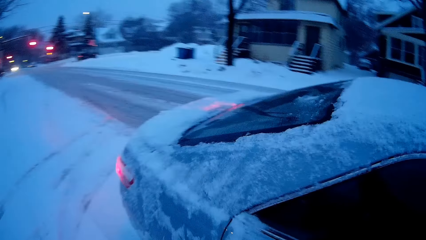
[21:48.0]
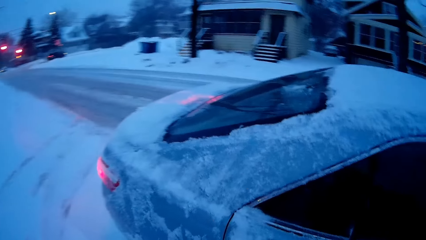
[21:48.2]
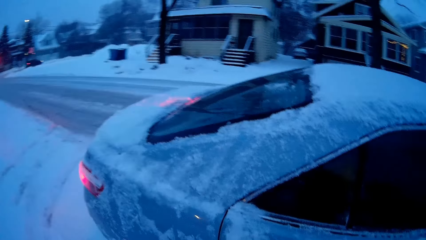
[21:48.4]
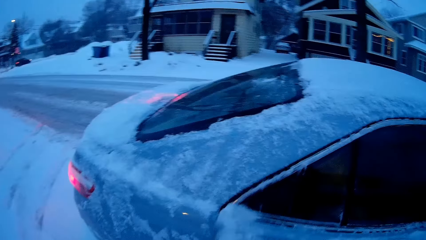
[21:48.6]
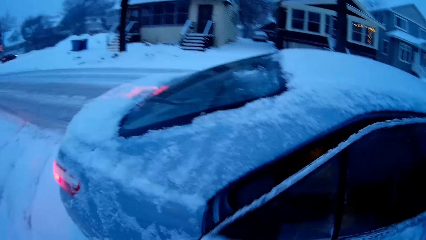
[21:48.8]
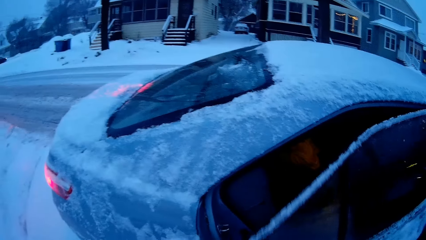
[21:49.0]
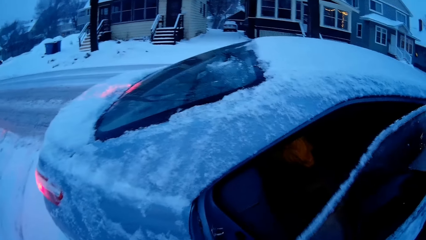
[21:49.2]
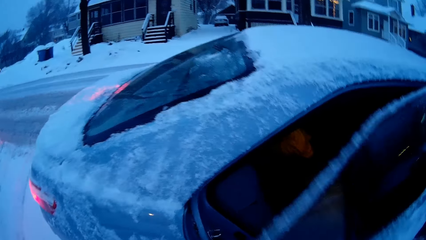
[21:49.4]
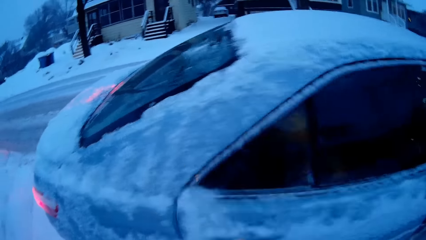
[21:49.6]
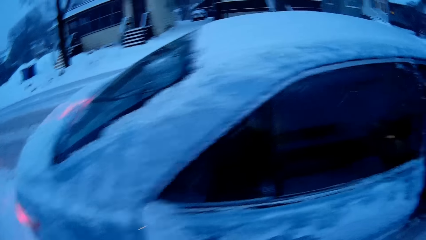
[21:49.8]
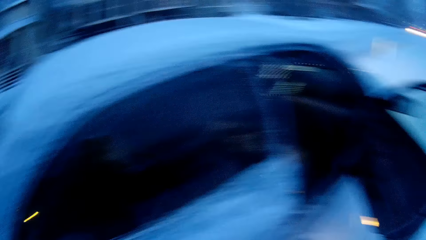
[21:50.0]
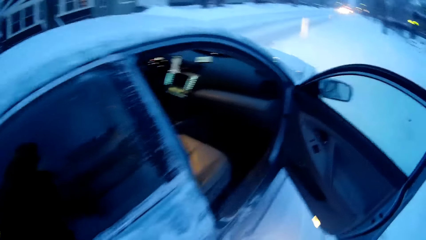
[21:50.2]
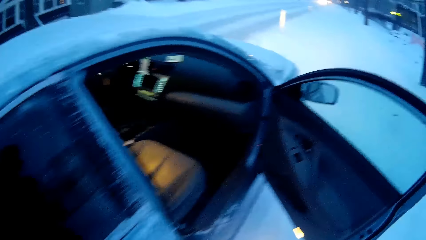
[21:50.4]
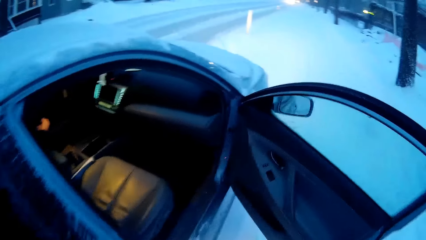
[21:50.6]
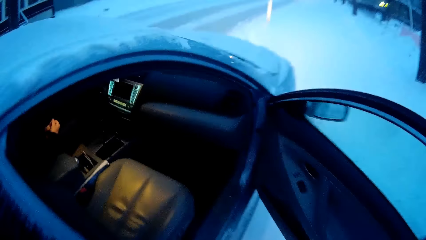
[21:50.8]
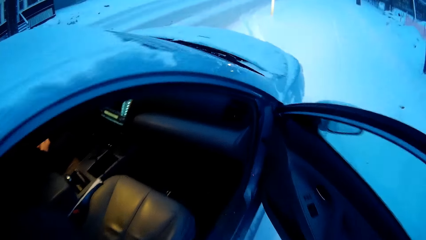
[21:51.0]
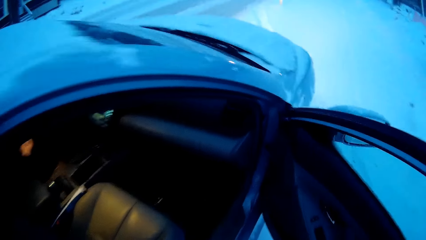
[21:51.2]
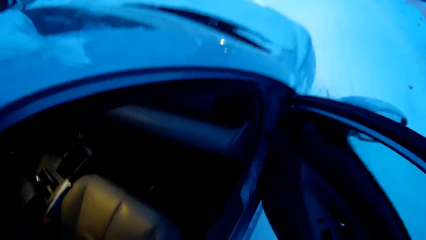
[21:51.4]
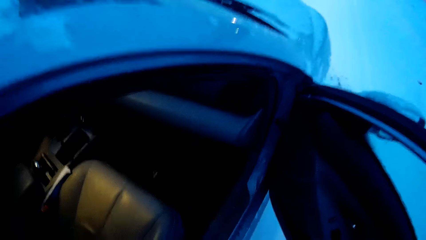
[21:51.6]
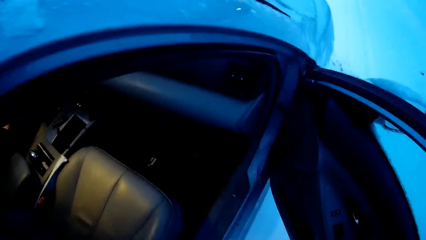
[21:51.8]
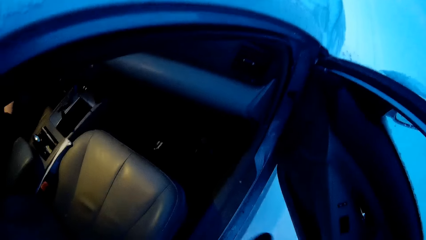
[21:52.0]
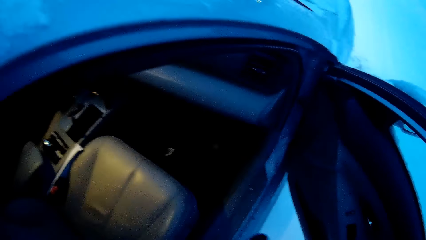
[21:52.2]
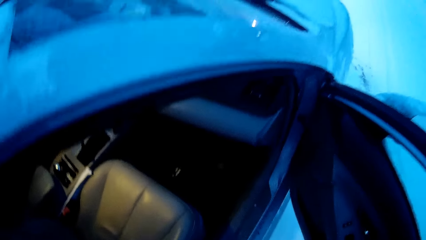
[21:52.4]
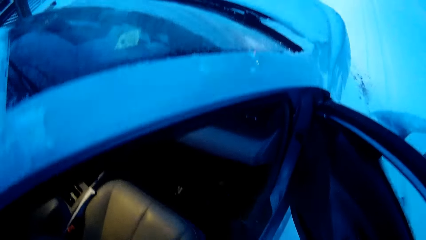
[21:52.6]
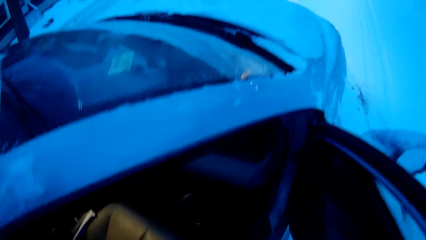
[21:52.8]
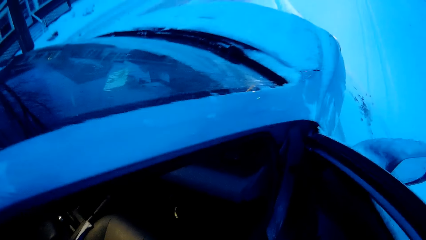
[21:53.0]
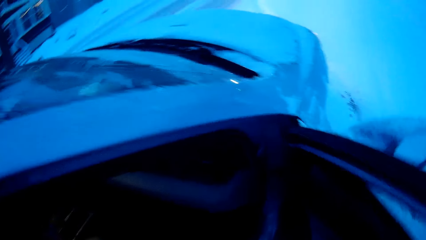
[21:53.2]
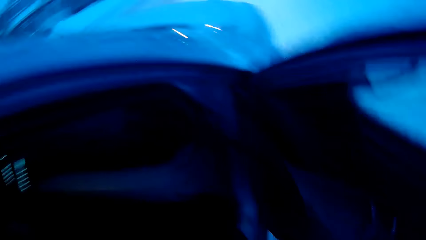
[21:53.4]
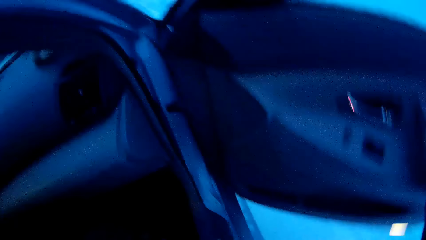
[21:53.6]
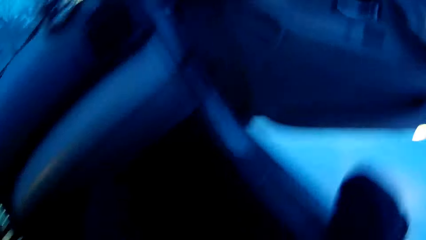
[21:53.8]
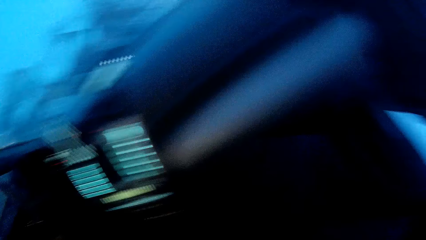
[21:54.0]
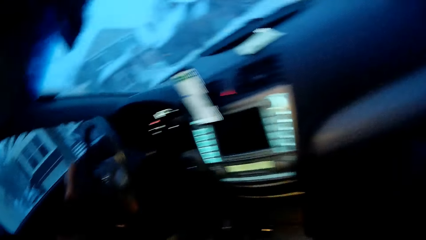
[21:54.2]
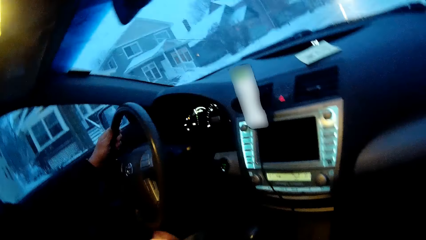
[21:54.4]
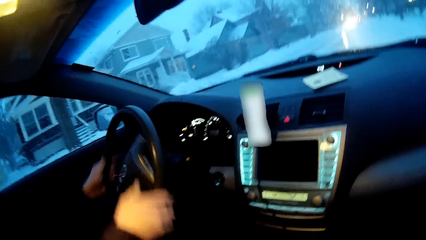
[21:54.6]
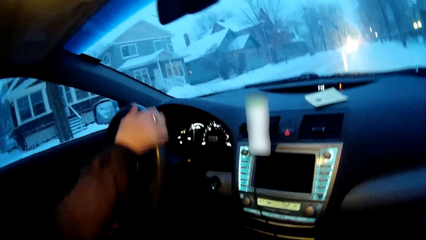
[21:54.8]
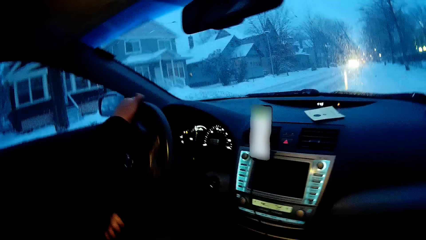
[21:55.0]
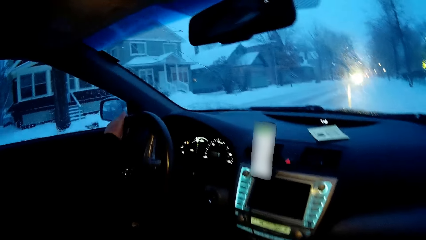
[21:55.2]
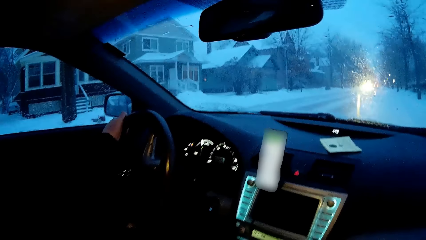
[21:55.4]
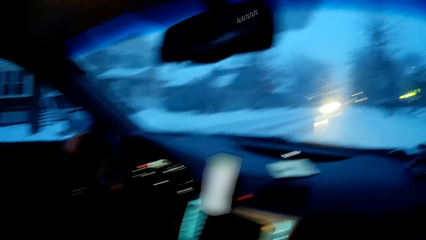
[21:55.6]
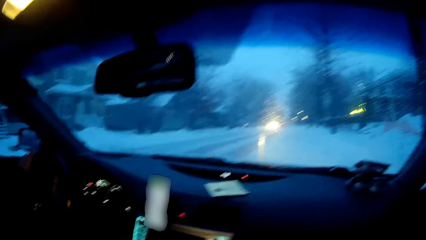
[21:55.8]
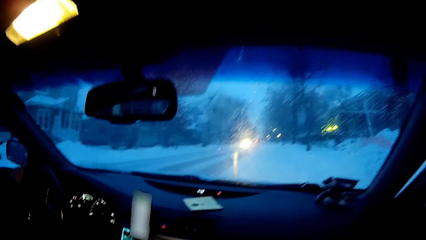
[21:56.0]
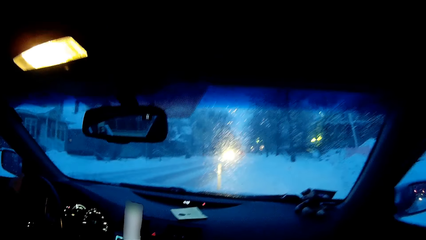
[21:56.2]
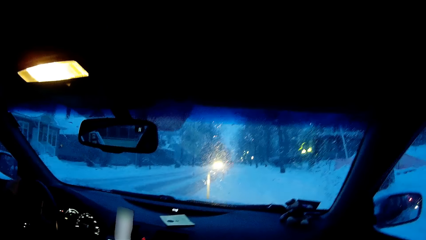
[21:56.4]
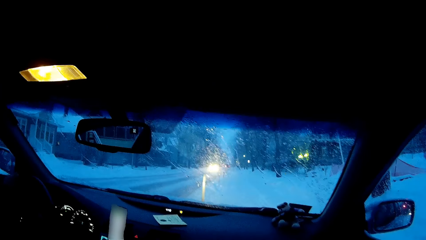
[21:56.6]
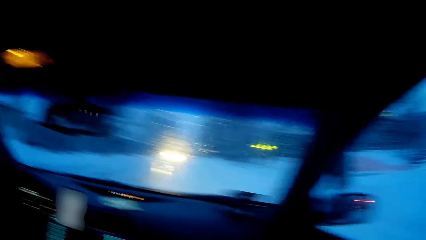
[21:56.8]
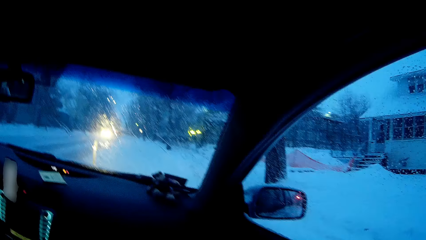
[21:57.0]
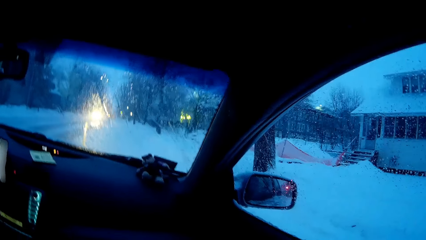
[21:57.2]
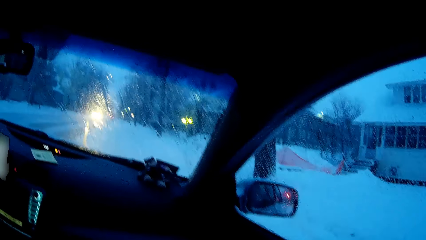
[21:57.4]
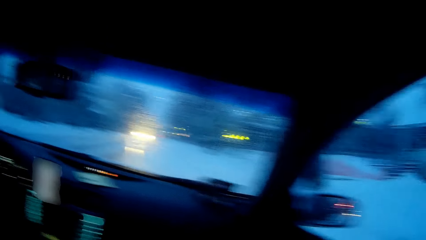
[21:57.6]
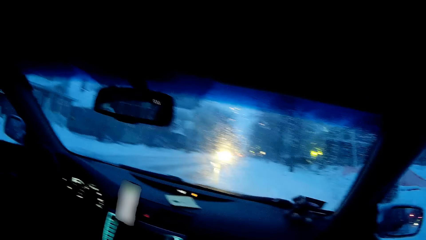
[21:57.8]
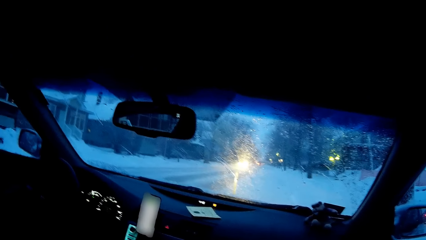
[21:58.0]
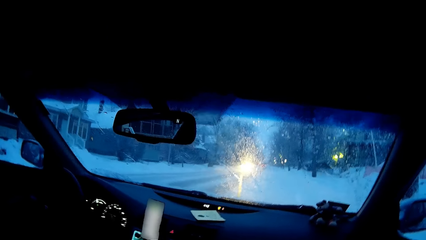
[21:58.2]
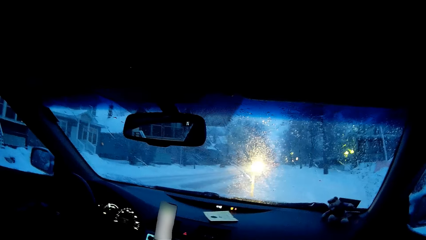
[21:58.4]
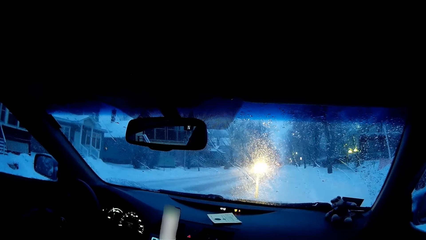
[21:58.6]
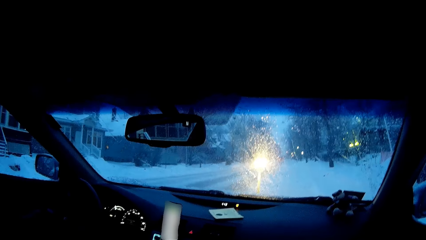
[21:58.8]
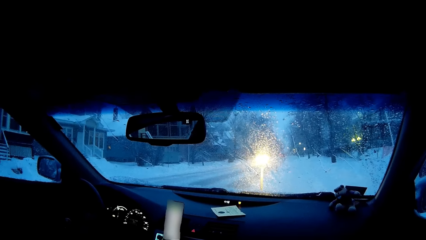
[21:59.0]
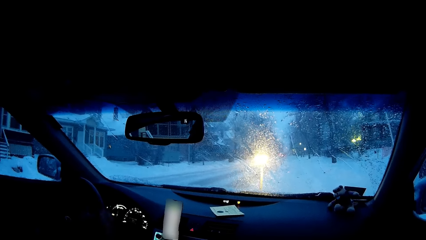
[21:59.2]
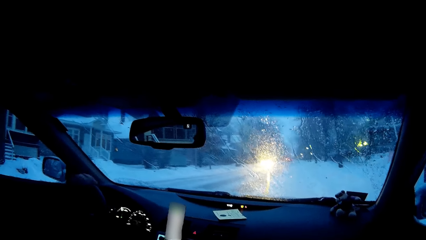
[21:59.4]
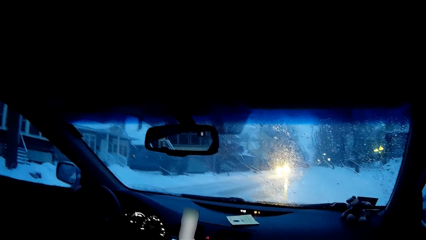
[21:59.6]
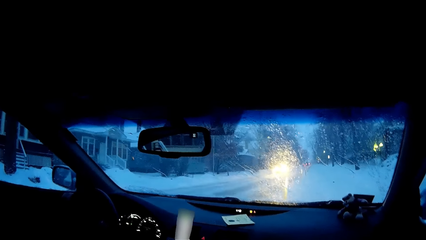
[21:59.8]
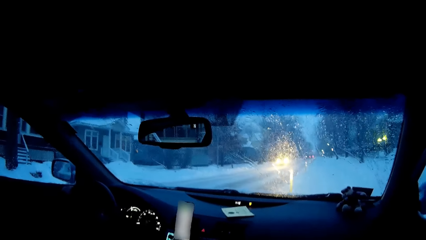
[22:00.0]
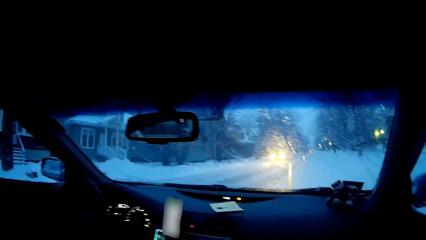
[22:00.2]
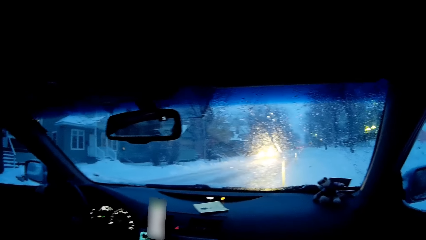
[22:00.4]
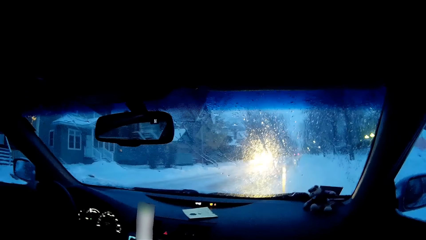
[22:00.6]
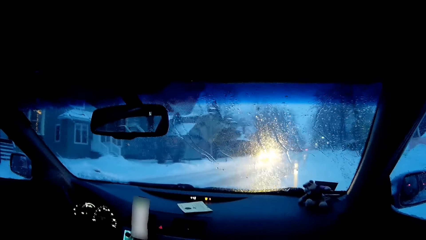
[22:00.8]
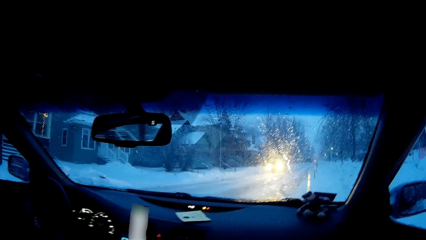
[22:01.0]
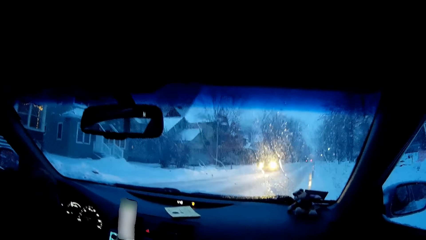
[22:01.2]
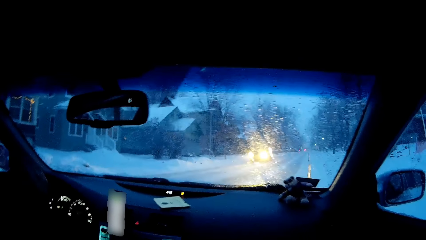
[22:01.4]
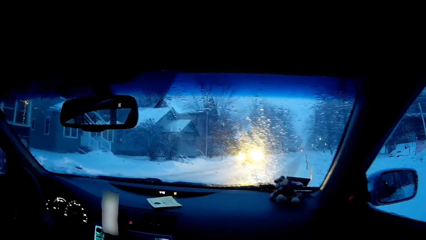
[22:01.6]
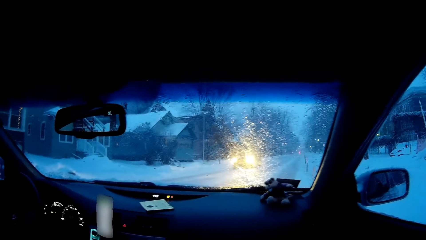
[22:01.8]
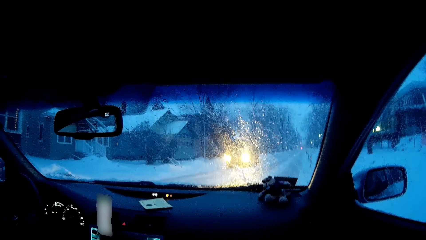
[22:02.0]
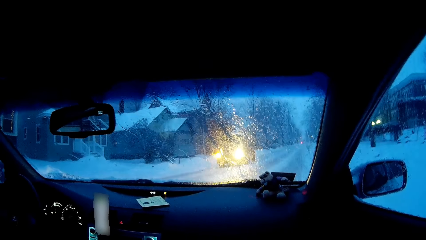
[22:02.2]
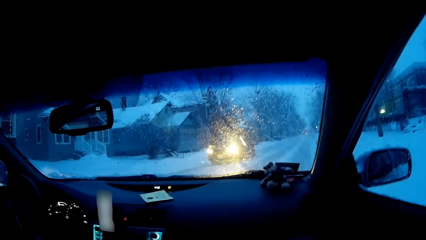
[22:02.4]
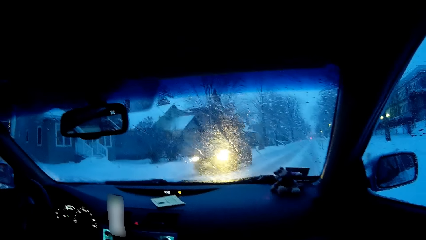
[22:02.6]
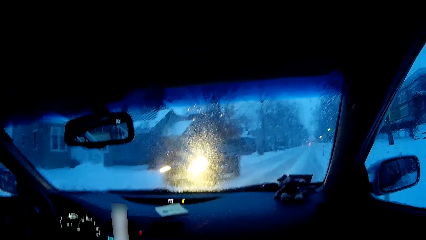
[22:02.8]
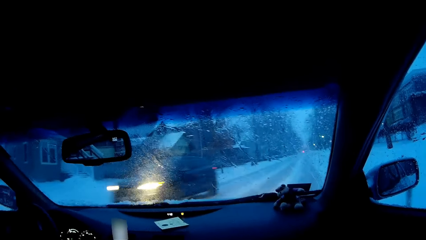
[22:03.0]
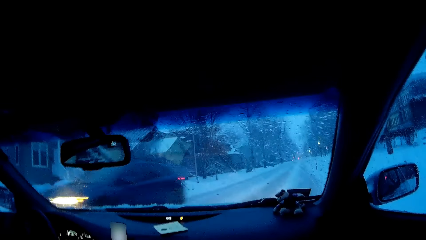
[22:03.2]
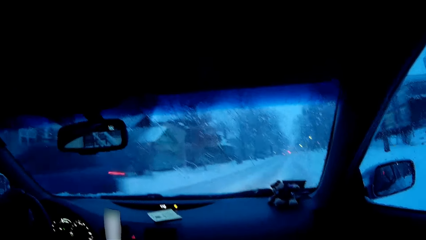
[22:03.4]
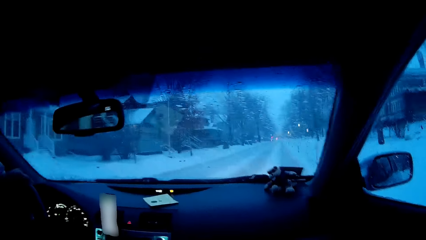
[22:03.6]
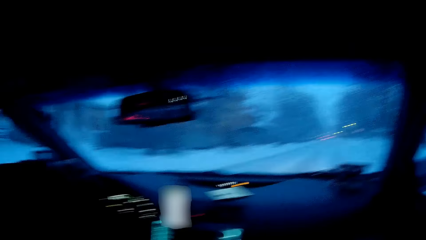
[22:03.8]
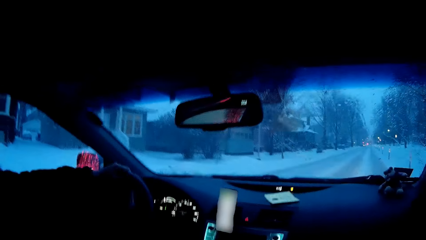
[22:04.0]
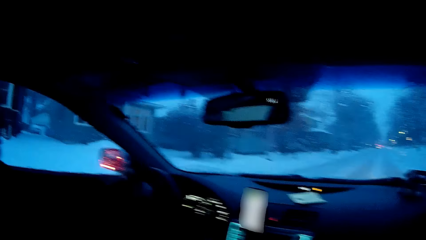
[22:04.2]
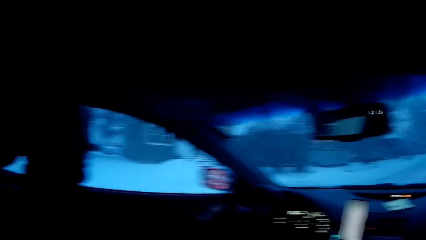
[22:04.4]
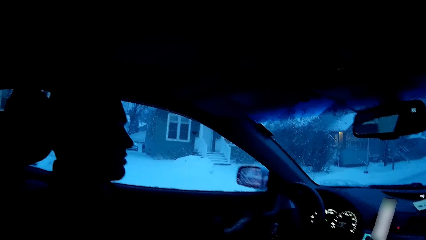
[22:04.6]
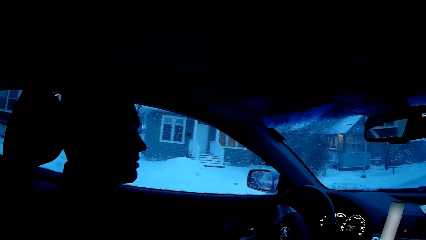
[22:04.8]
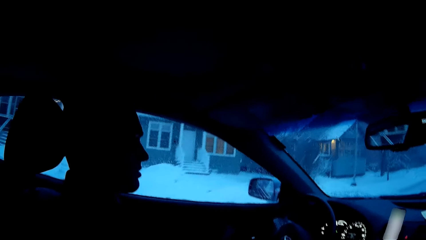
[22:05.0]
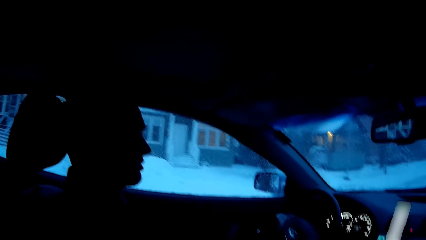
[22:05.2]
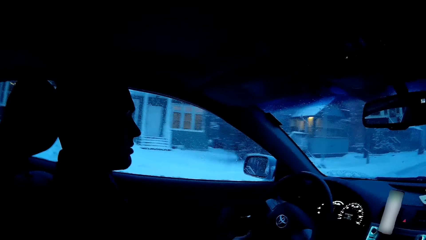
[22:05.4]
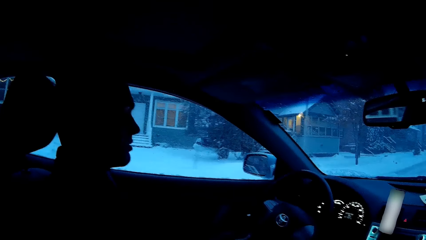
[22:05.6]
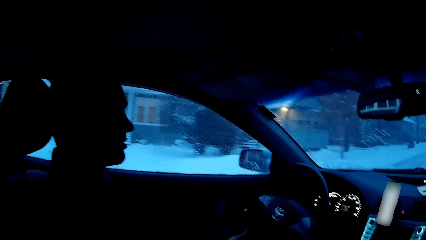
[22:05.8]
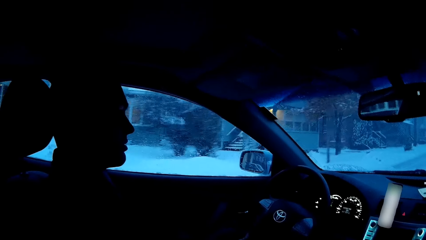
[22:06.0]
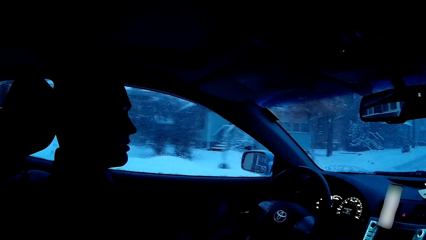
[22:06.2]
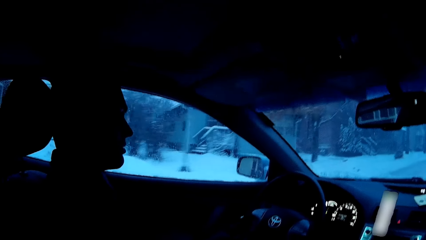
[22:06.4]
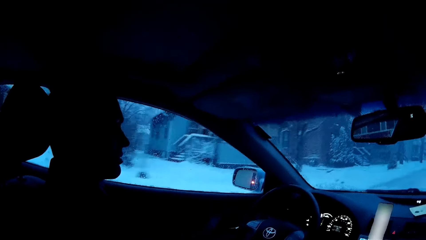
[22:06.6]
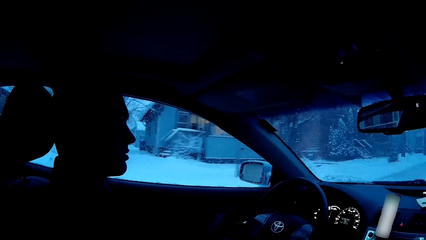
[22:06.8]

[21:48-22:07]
The camera wearer opens the back door, closes the back door, and enters the car. The man drives the car. The camera wearer enters in the car. The man drives on the road. The camera wearer looks at the man and dialogues with the man.
